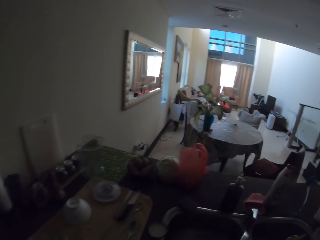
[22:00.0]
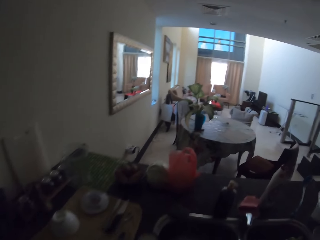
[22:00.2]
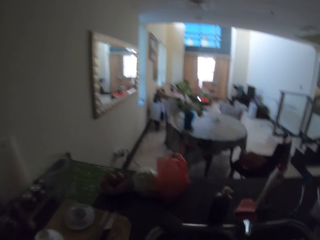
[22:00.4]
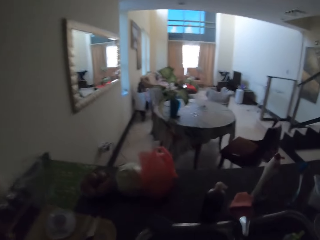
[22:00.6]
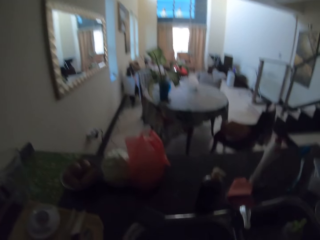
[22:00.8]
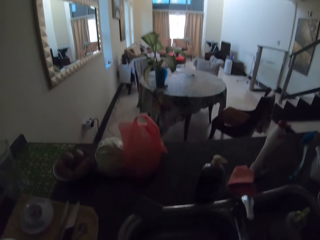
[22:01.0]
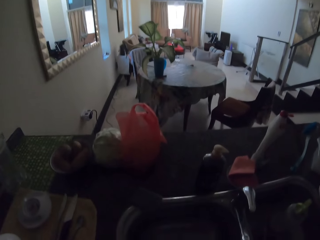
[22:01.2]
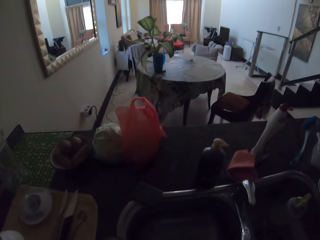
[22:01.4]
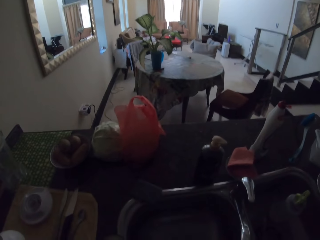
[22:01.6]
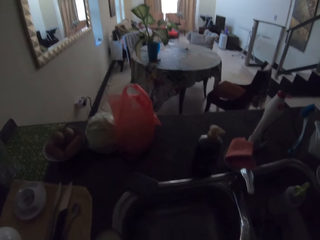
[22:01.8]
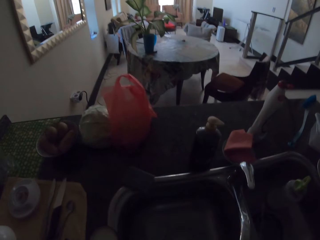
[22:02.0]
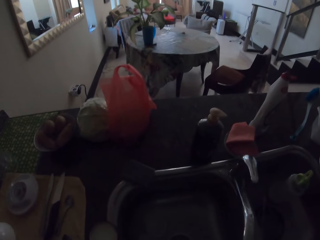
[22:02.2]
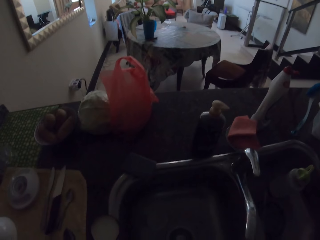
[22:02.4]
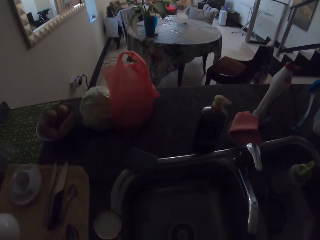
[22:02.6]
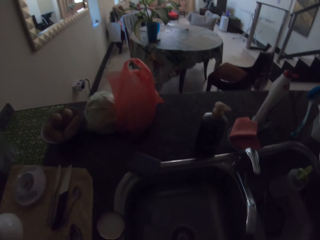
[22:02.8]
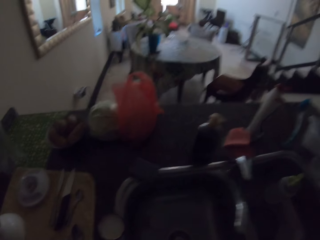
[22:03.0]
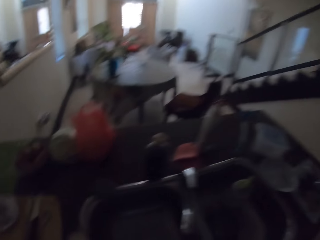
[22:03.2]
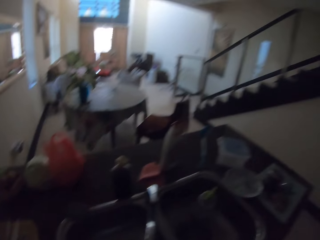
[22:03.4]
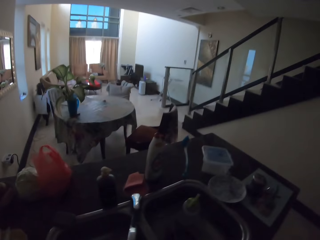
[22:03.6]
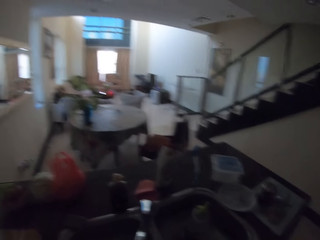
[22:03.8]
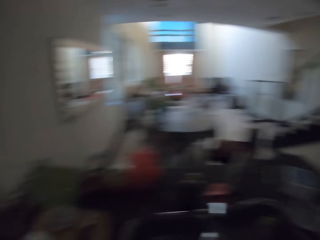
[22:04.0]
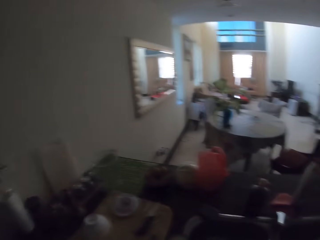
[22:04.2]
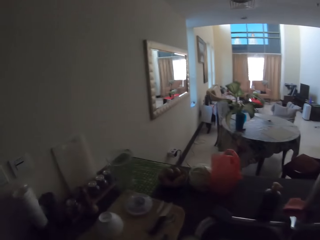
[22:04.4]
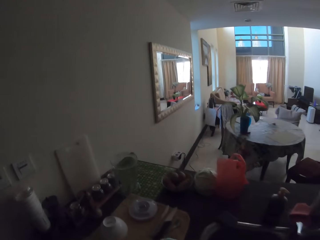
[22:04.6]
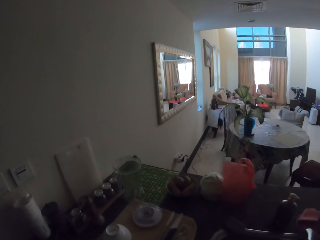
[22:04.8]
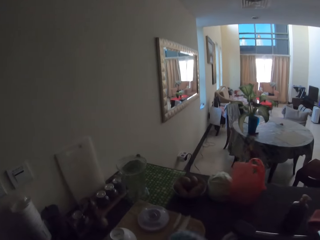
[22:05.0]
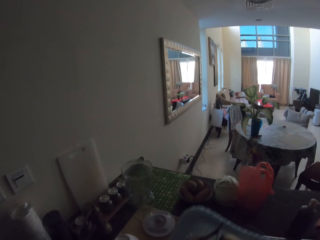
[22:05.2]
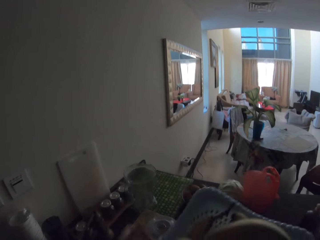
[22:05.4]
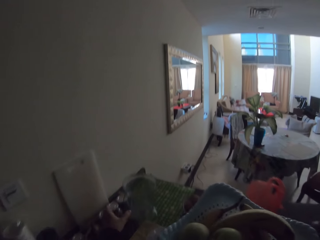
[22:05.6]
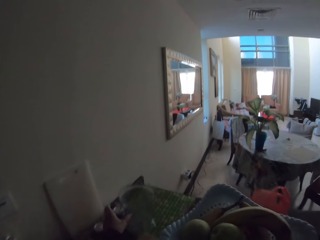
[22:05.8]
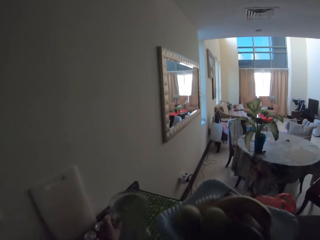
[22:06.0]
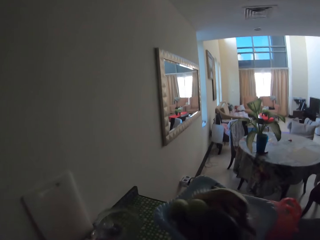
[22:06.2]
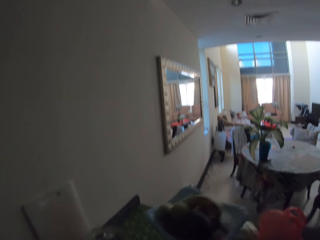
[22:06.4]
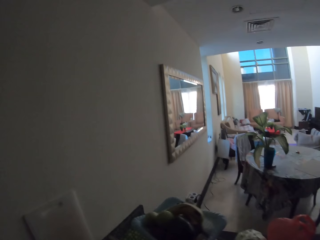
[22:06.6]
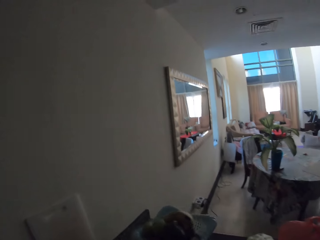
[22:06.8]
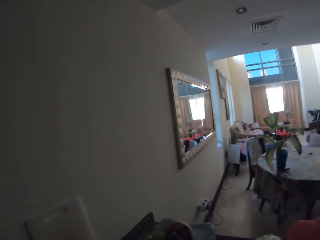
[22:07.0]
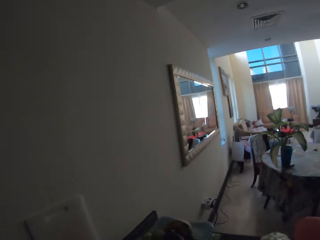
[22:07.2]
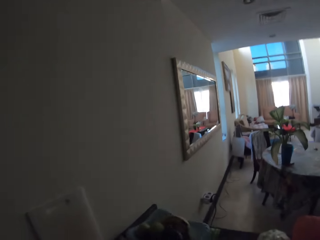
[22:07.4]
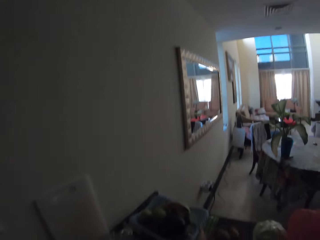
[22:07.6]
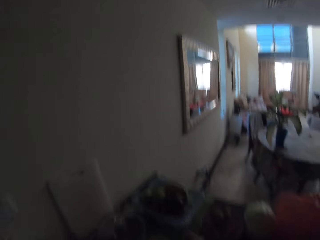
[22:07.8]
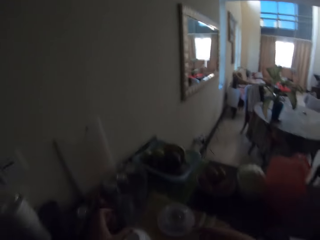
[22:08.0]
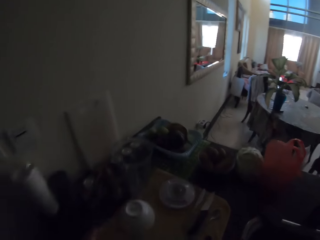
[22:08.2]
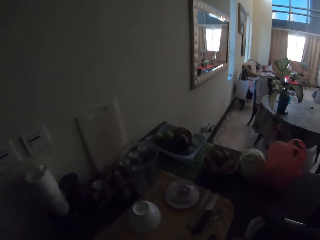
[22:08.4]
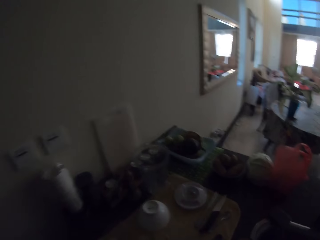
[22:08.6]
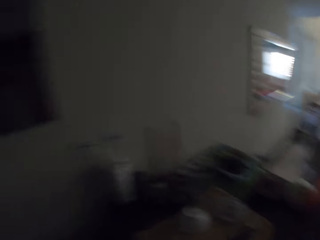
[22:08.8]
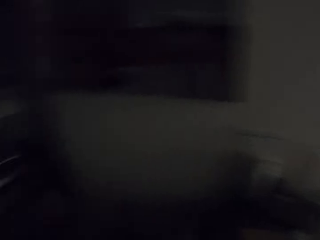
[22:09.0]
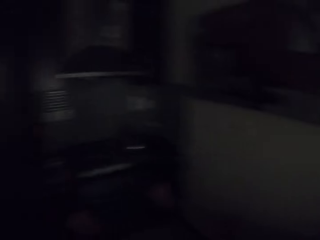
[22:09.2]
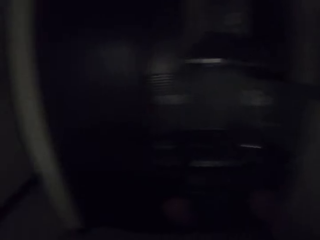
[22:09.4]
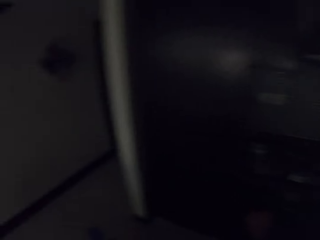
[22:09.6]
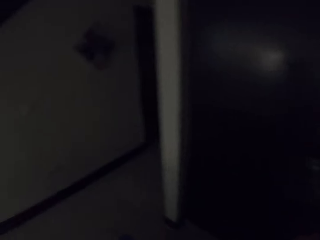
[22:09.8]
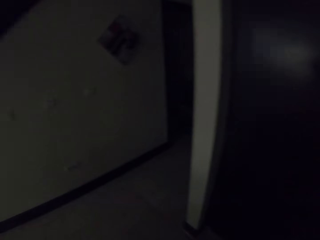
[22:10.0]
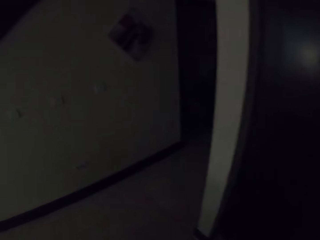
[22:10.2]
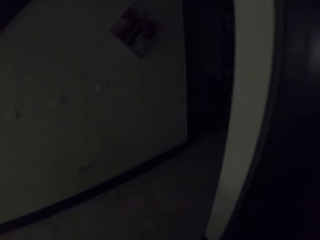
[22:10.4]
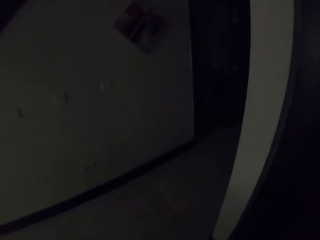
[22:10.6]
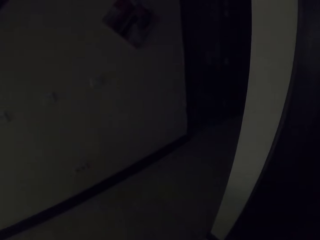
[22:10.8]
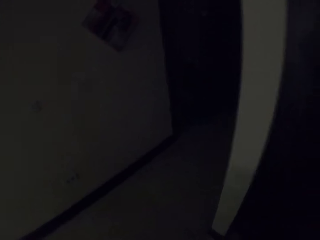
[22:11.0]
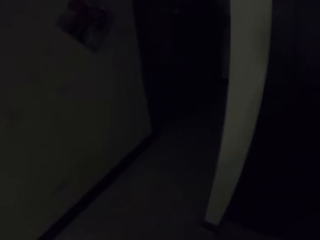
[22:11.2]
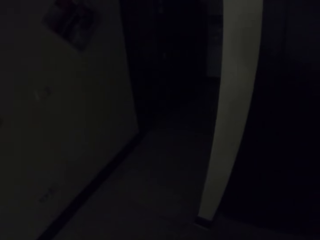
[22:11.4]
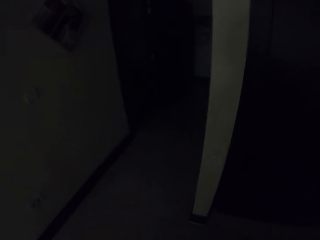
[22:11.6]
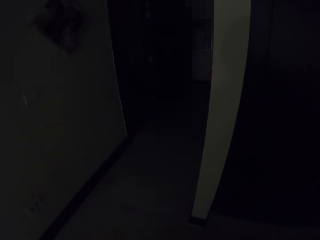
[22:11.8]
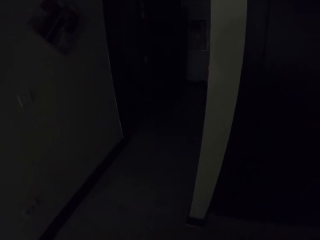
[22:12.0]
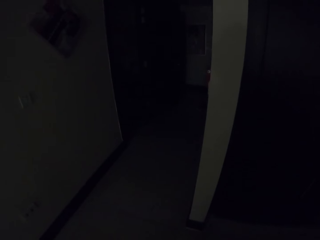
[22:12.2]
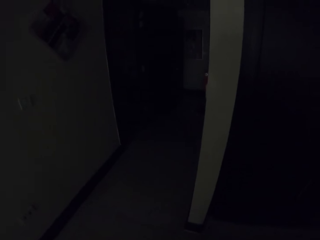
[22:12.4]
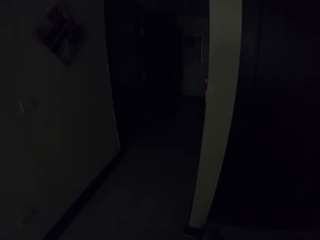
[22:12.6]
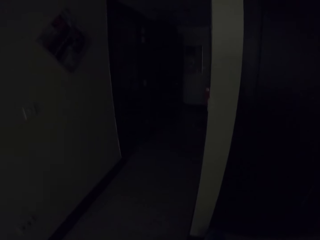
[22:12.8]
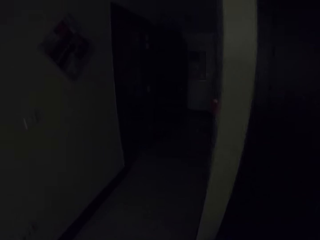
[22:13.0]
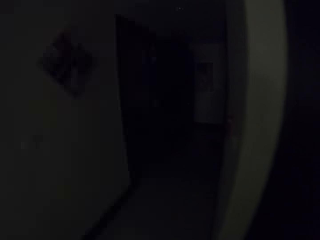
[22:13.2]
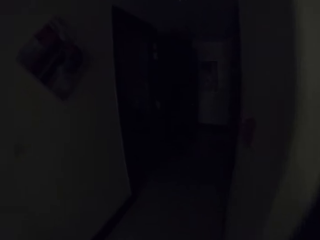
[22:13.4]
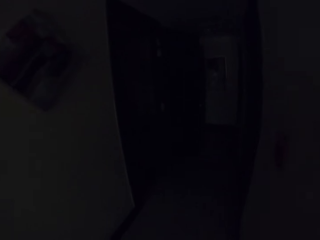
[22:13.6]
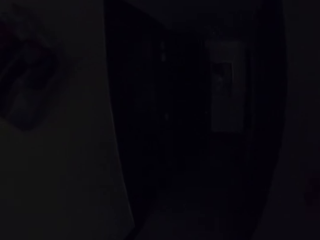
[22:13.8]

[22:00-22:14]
The camera wearer looks at the fruit basket. They look around the sink. They pick up a glass. They place the fruit basket on the table. They walk in the house.

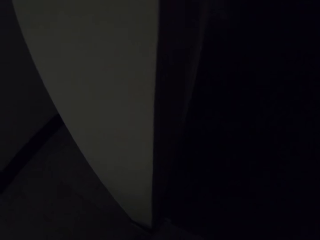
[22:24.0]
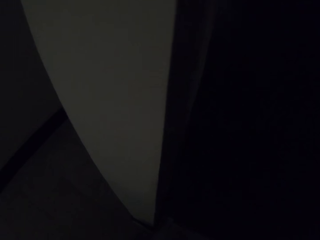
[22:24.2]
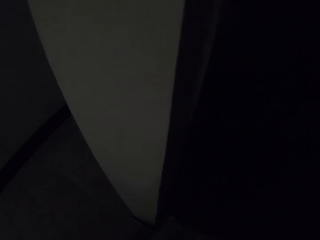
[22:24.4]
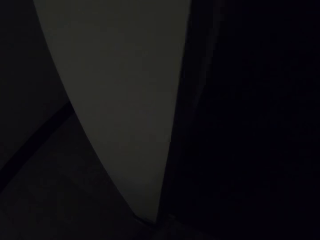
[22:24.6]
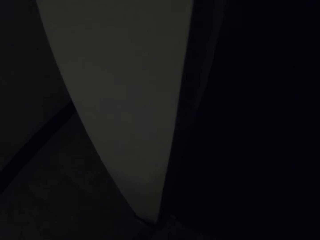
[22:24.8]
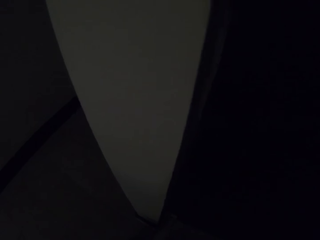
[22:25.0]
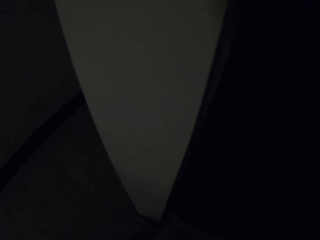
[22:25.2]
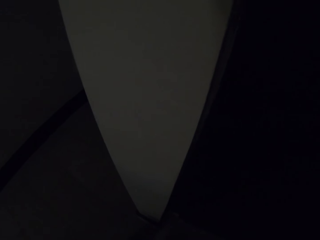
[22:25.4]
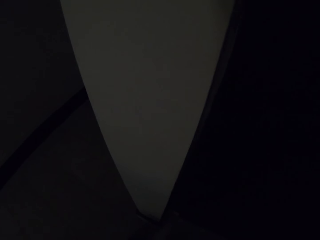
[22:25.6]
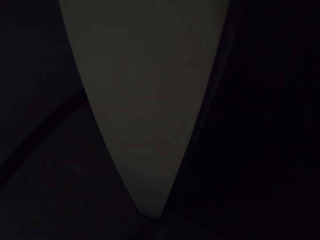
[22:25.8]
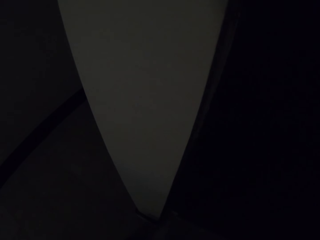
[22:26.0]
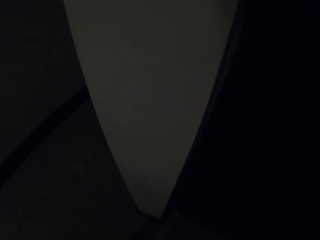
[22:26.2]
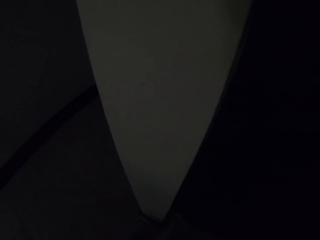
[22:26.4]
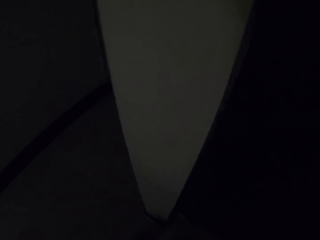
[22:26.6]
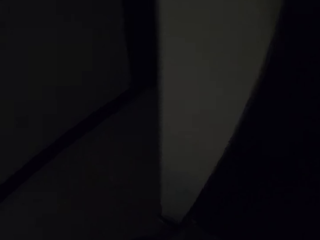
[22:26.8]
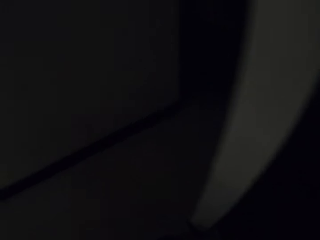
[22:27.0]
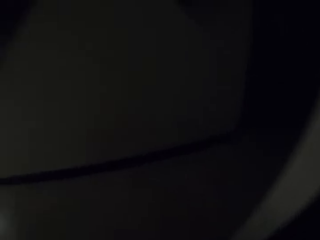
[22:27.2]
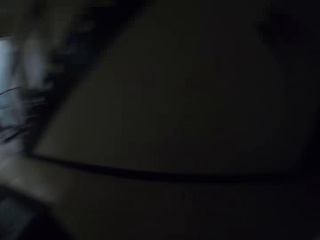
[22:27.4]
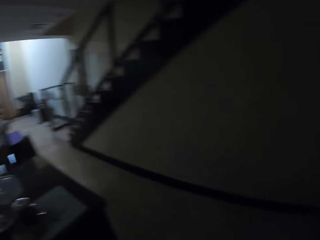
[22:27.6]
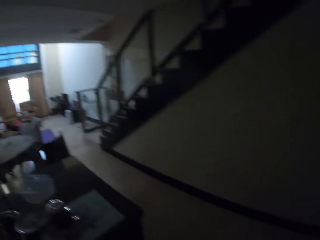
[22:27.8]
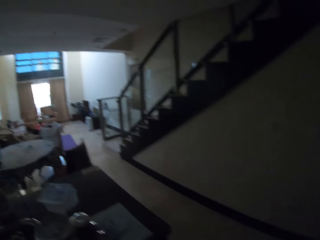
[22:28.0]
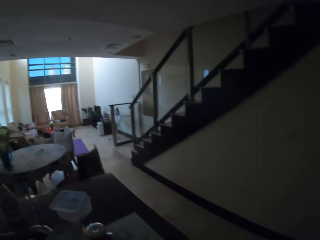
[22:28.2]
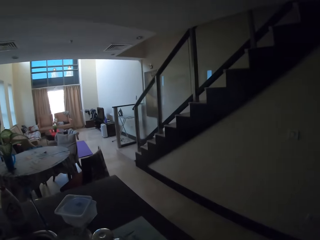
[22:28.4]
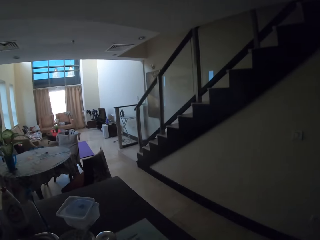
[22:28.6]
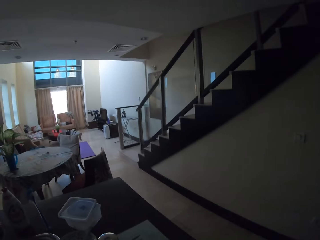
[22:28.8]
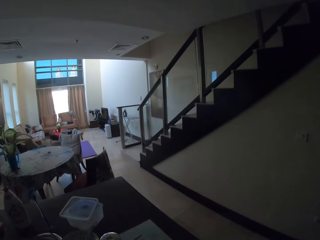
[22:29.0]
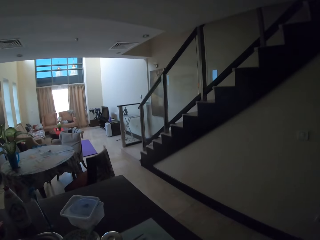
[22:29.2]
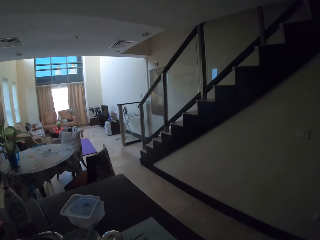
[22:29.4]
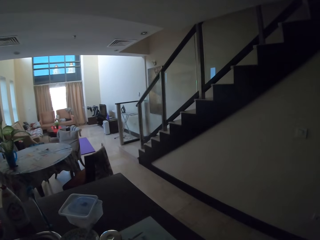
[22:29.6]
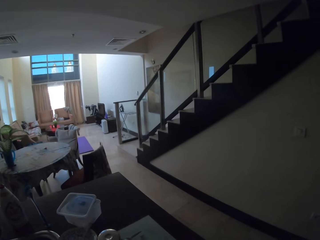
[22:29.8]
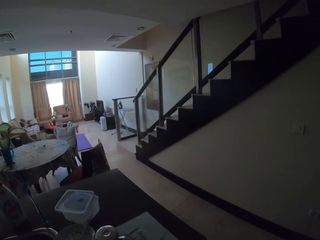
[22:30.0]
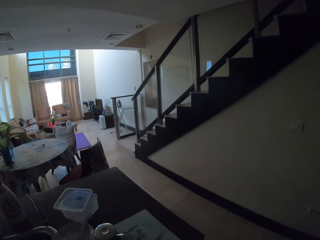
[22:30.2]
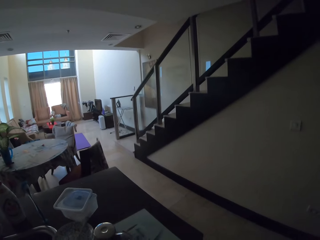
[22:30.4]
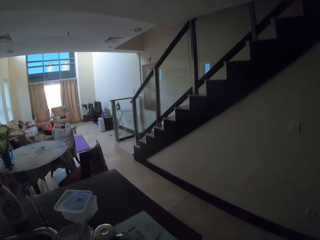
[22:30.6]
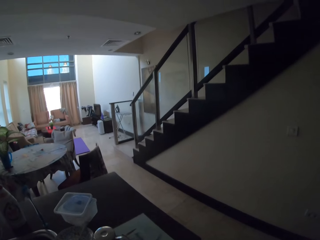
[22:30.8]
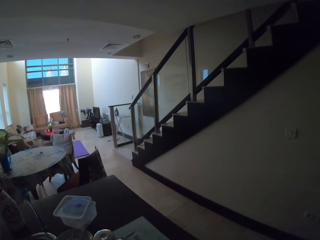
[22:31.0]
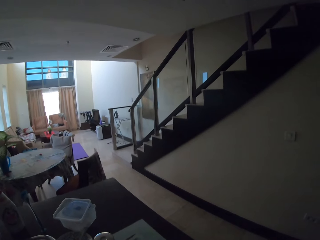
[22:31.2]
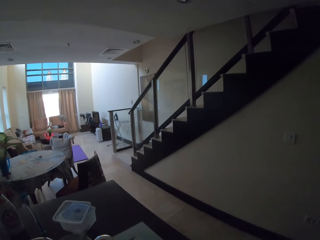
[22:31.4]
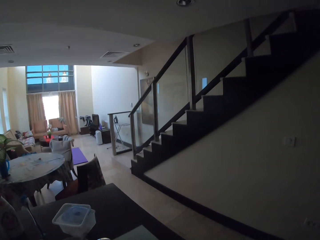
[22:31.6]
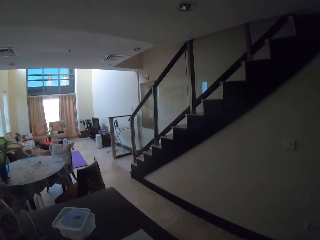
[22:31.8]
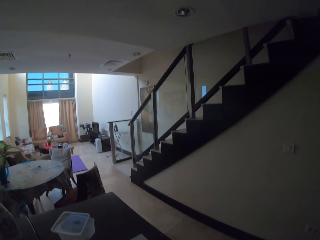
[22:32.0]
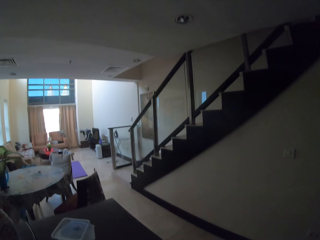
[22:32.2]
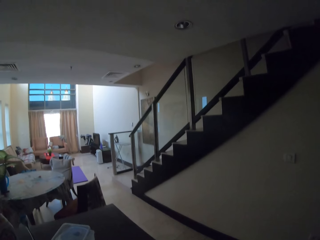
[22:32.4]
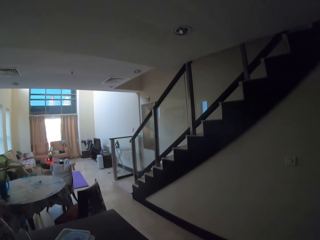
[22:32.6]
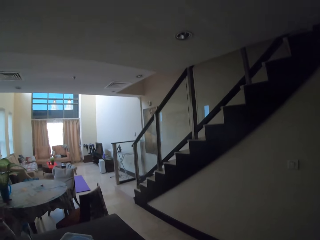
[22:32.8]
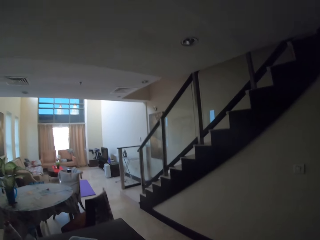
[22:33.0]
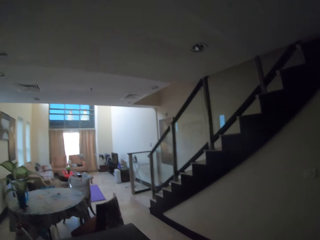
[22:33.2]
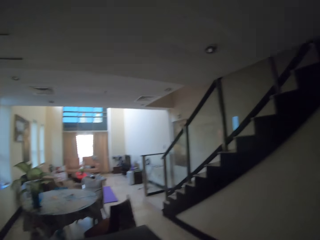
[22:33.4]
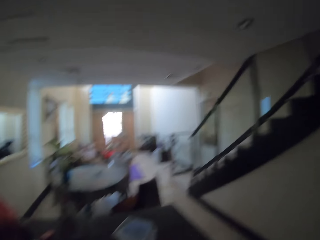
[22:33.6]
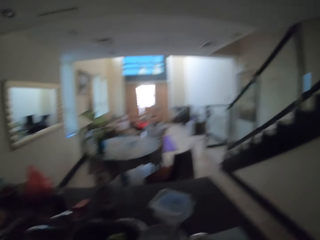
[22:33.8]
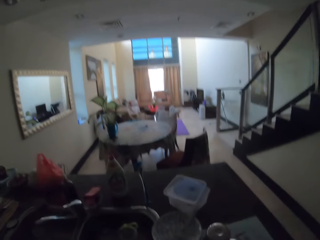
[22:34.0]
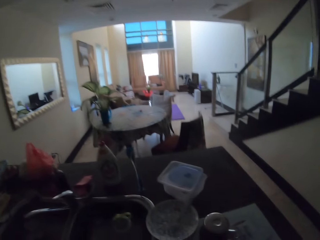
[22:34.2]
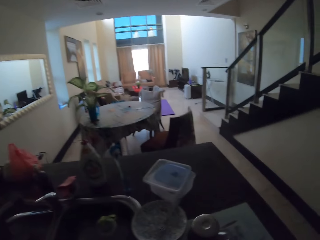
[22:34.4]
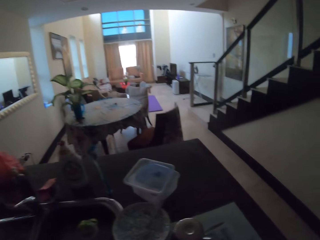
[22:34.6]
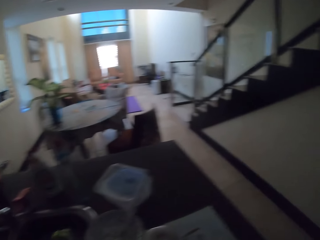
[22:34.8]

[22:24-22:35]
The camera wearer stands in the kitchen. They look around the house.
